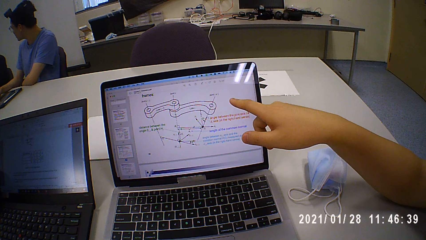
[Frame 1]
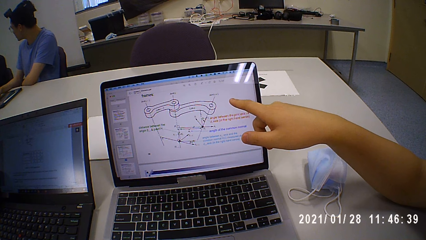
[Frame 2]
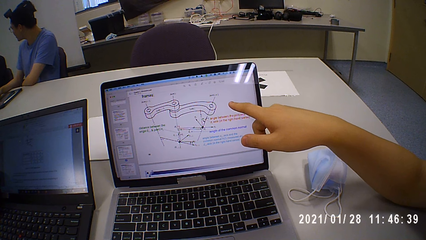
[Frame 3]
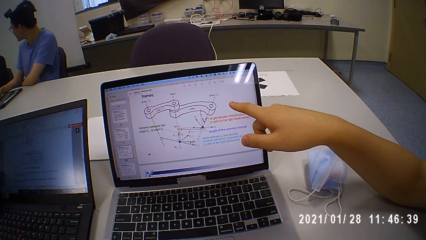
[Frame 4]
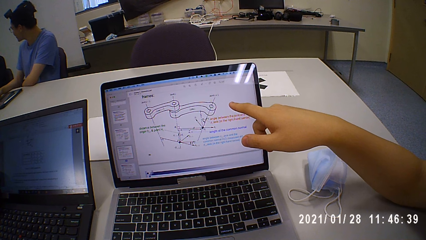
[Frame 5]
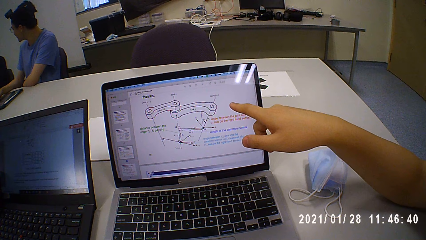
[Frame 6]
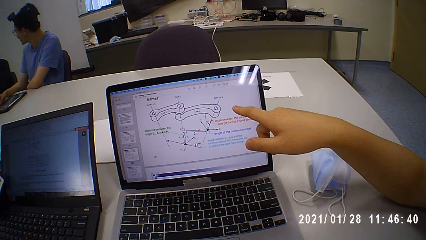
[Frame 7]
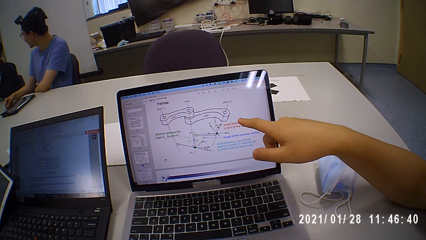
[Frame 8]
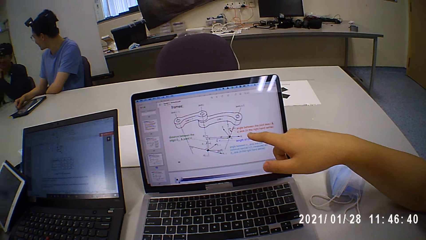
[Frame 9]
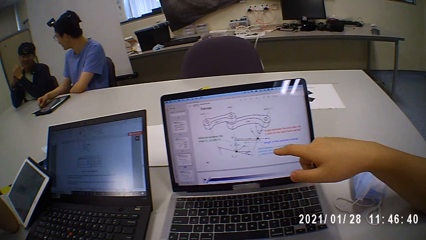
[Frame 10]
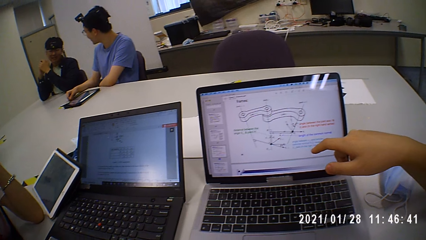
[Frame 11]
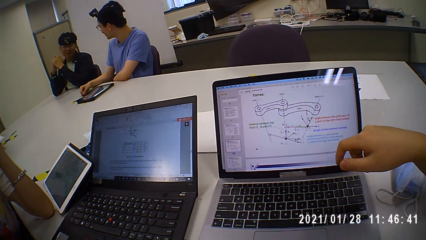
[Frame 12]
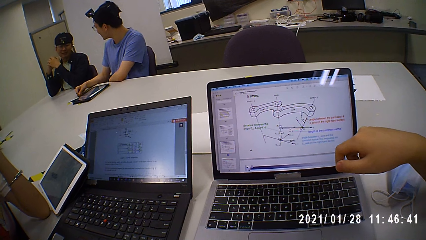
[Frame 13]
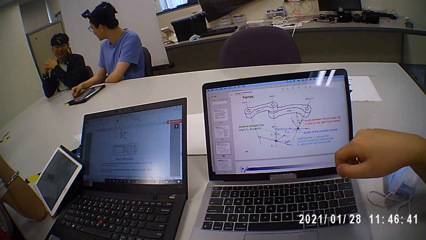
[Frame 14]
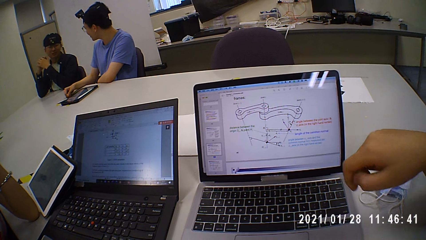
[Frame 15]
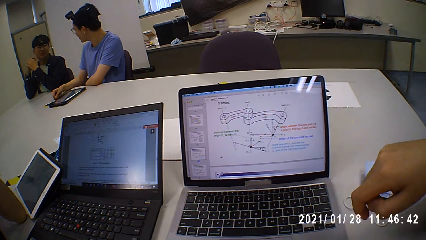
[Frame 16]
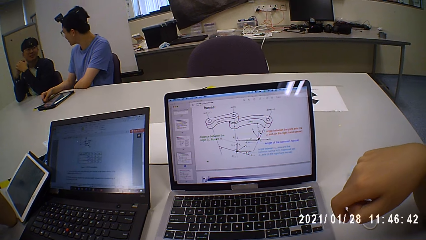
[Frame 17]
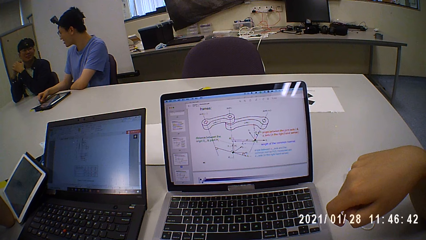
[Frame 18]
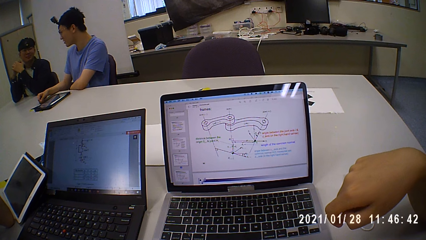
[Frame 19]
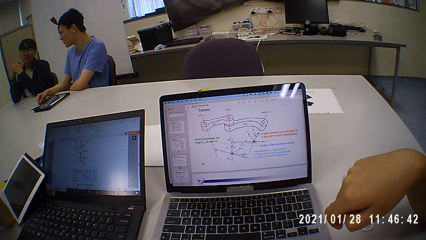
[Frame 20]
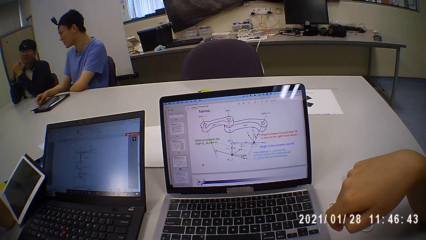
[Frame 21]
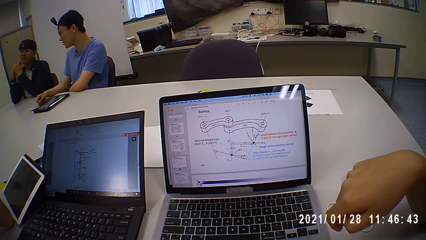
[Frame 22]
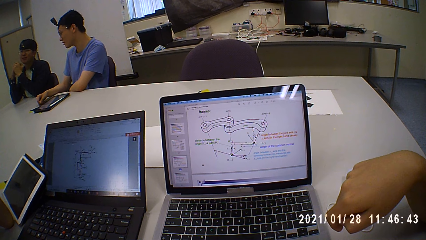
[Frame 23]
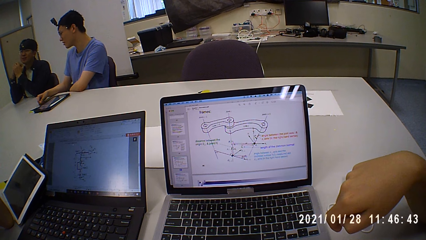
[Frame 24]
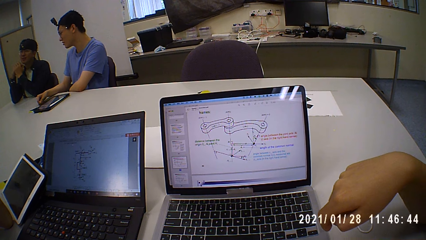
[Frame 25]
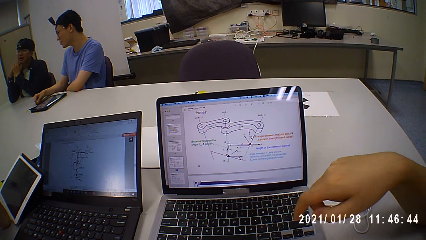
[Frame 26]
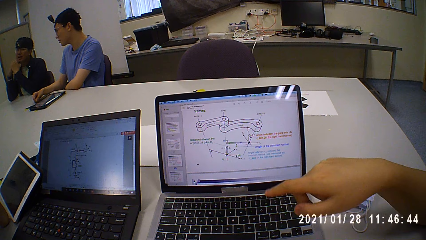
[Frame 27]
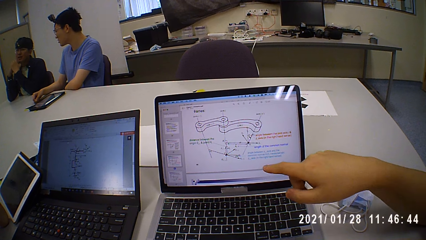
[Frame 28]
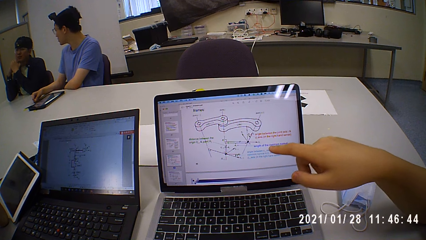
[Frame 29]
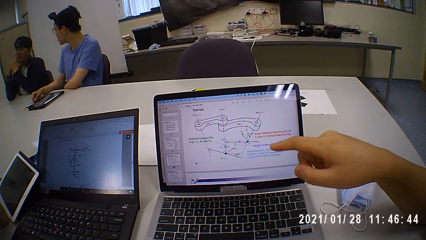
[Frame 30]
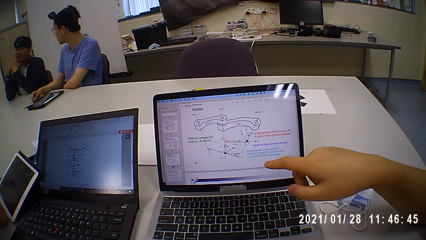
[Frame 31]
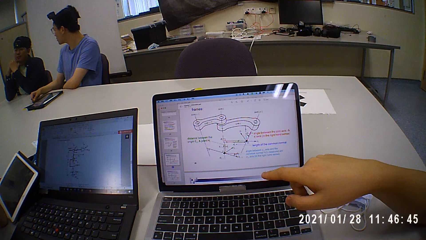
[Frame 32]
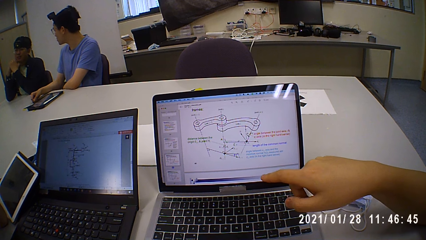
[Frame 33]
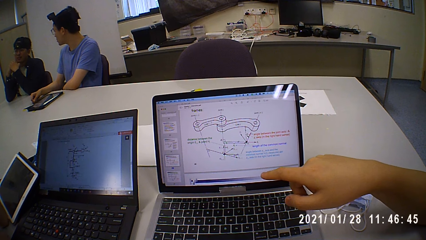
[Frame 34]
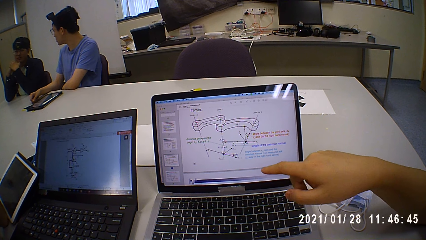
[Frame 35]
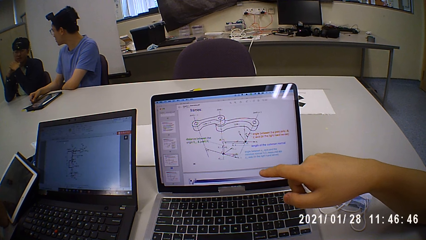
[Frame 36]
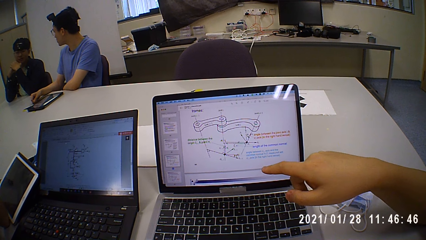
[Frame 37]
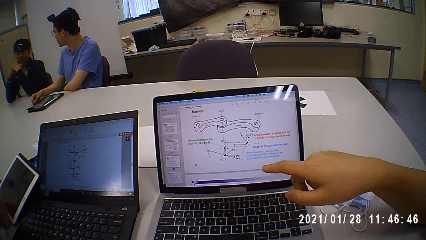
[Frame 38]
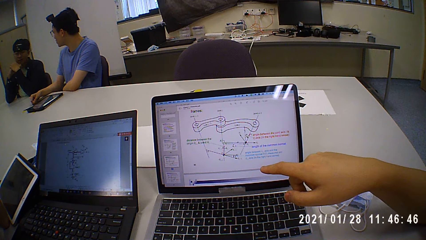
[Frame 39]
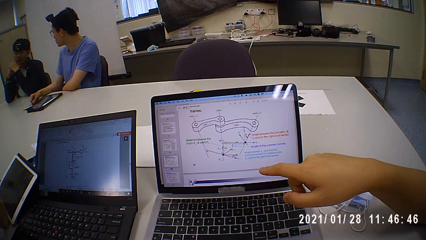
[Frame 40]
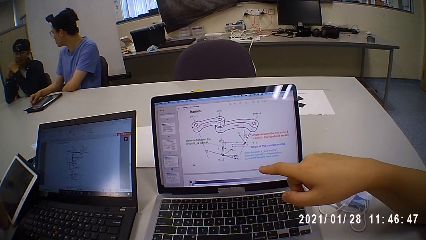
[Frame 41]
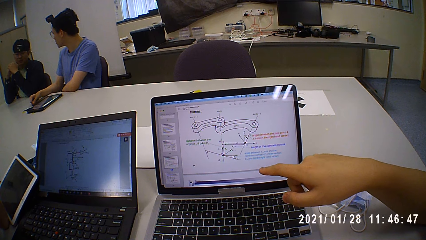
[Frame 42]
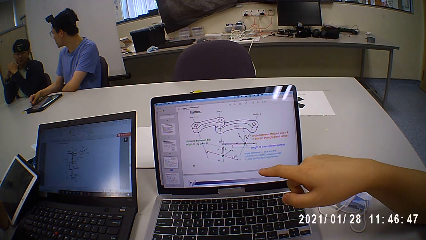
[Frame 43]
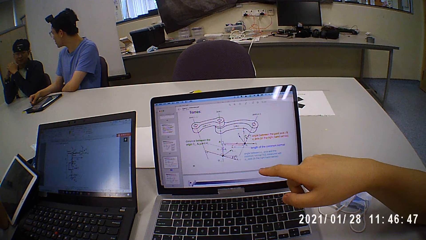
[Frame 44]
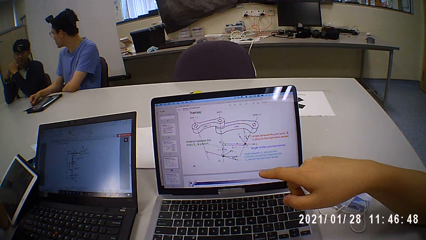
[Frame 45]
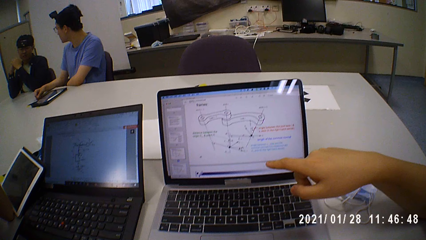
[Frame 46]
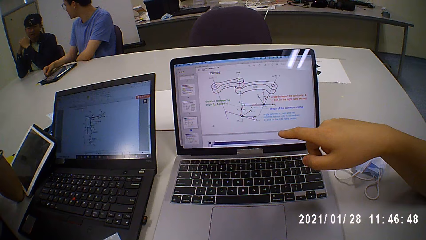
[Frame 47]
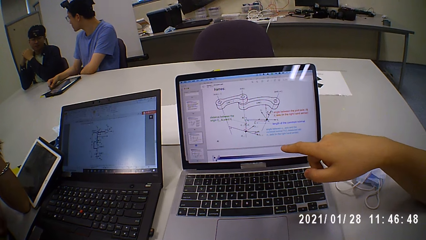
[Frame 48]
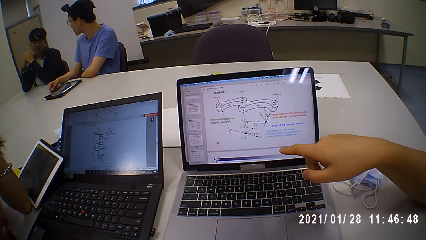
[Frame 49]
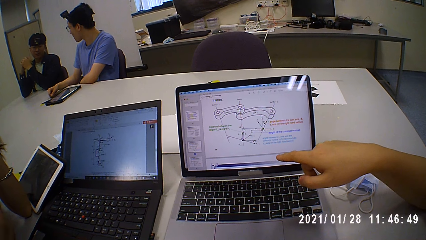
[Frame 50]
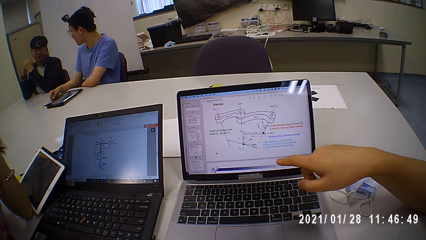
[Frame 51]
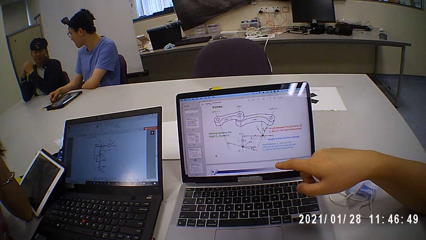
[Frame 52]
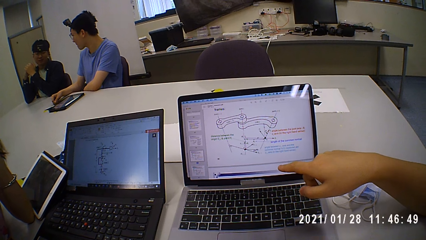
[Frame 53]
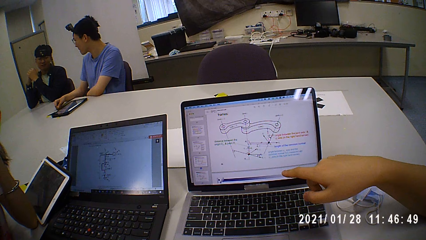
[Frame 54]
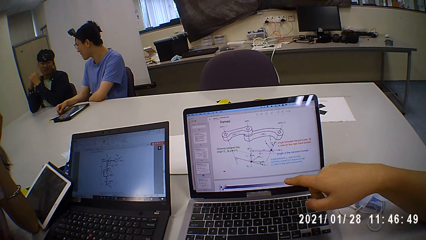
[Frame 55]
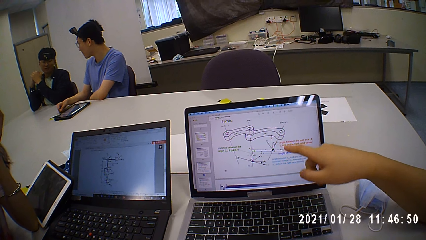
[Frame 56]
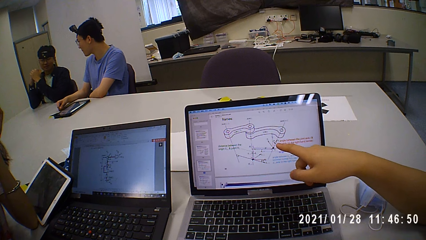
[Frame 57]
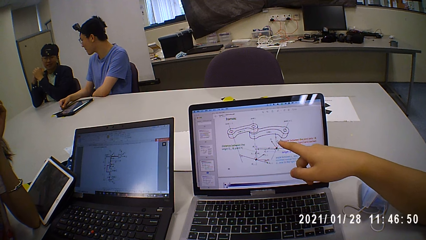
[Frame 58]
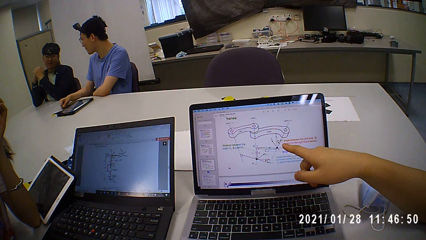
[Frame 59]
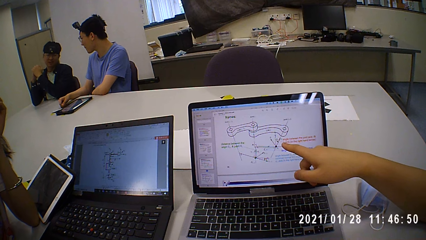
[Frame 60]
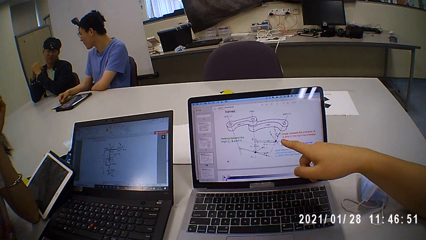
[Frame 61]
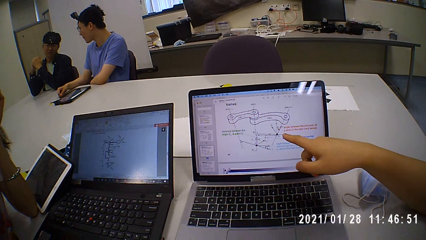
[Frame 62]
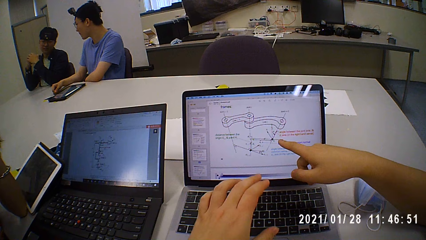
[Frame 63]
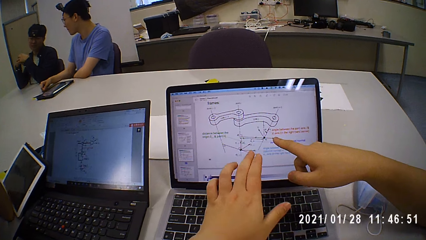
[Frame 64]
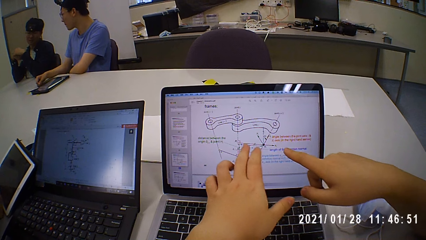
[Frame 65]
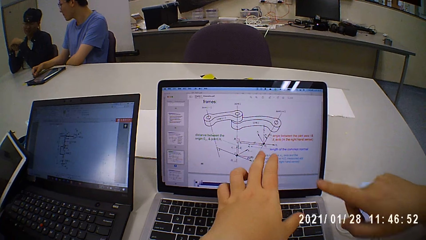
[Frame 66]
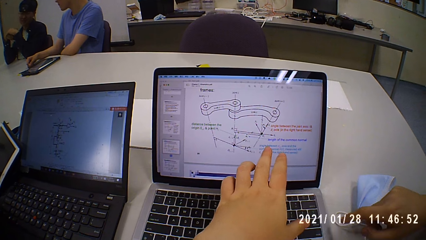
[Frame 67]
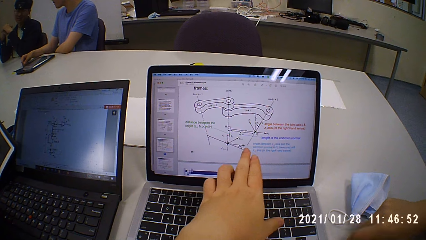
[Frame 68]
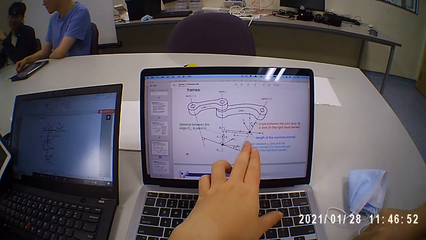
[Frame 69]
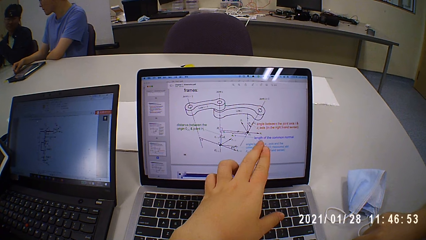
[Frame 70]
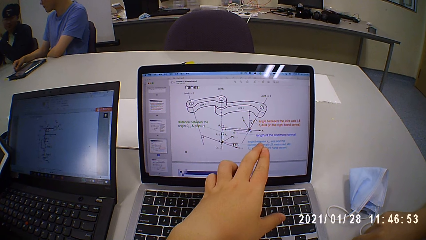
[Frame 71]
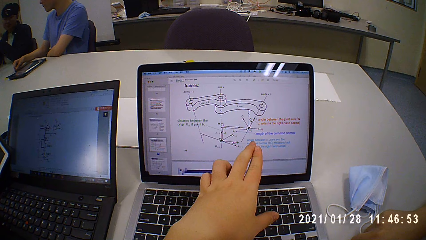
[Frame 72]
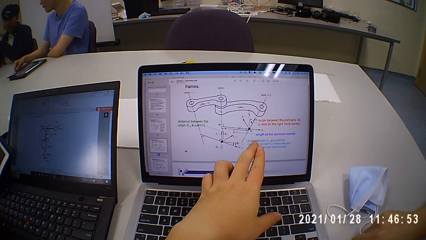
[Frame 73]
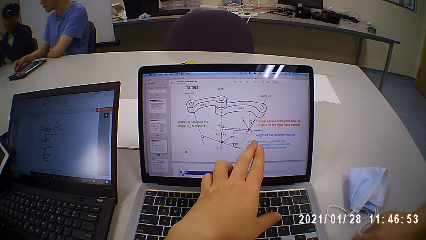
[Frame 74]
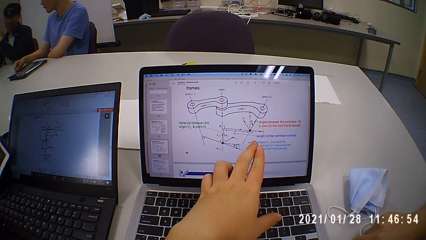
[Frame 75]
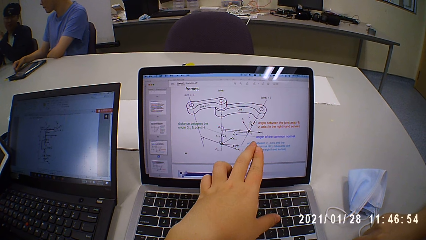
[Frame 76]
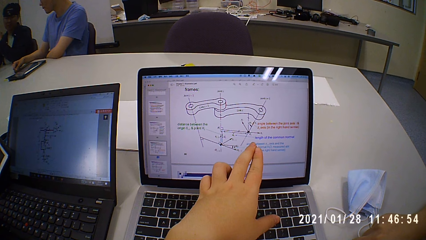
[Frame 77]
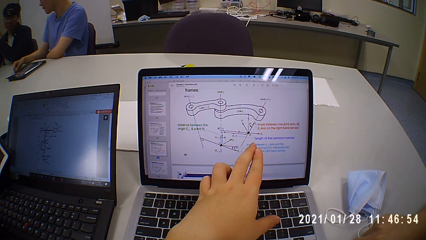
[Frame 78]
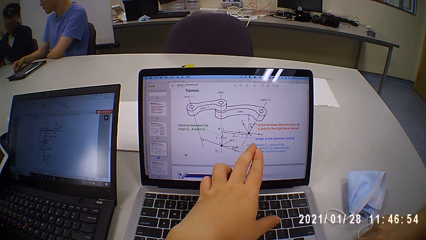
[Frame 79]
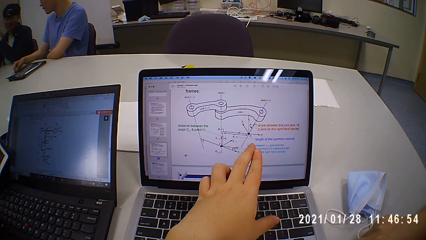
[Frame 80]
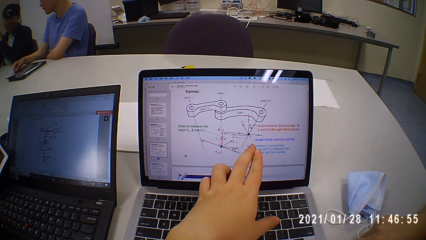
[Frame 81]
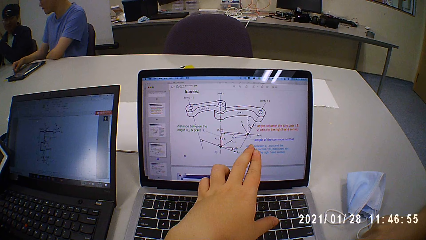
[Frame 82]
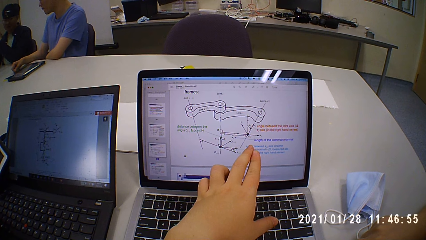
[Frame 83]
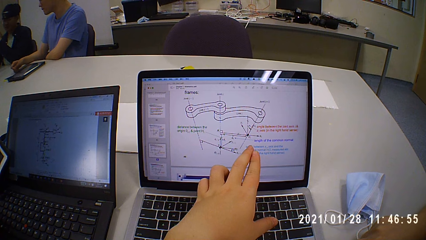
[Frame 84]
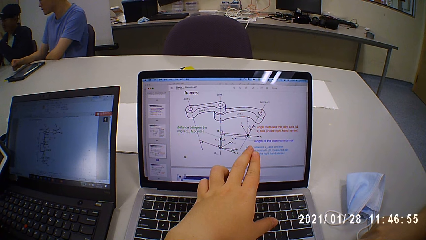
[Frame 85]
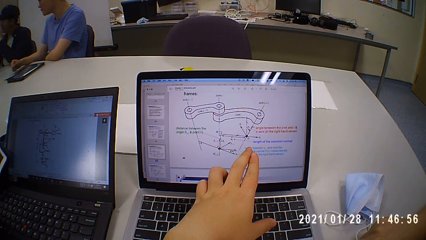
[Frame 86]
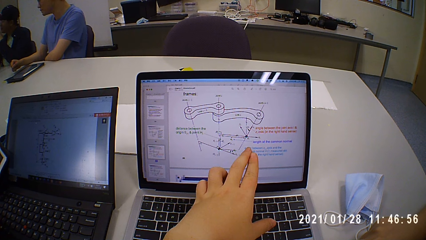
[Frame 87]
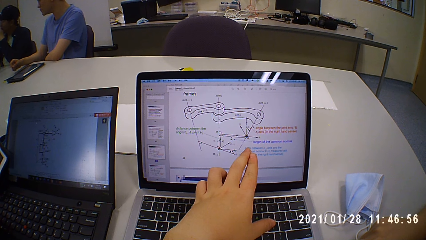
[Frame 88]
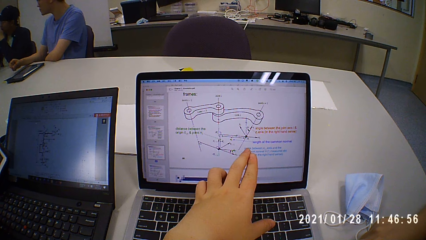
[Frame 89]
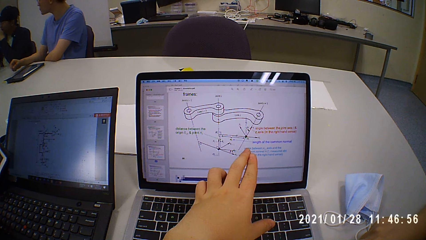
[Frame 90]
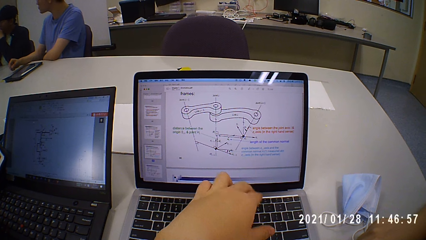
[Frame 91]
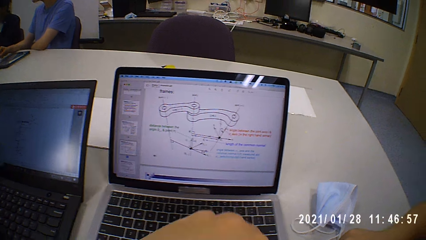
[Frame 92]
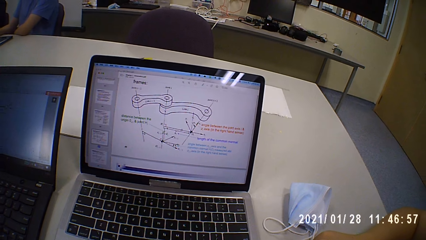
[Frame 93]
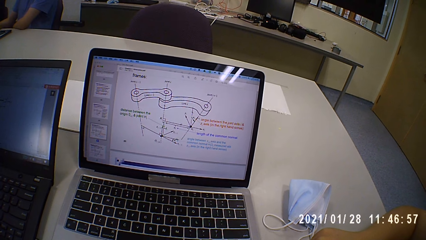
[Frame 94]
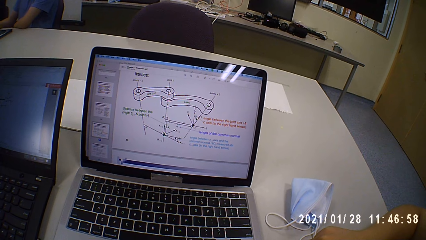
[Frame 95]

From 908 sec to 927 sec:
The camera wearer looks around. A man points at the diagram. The camera wearer points at the diagram.
